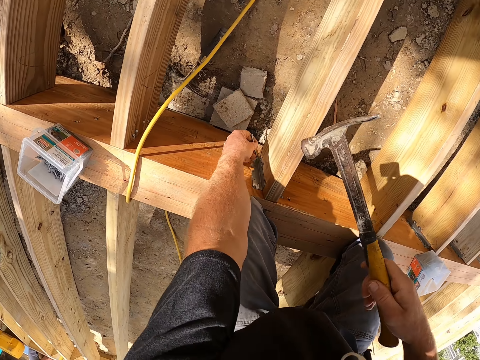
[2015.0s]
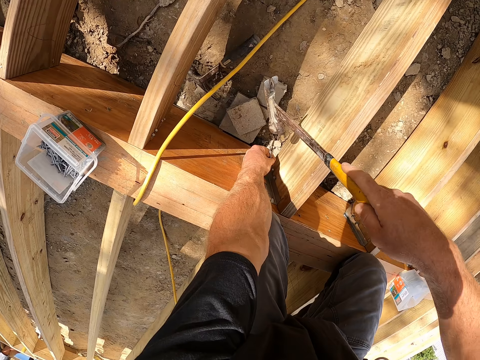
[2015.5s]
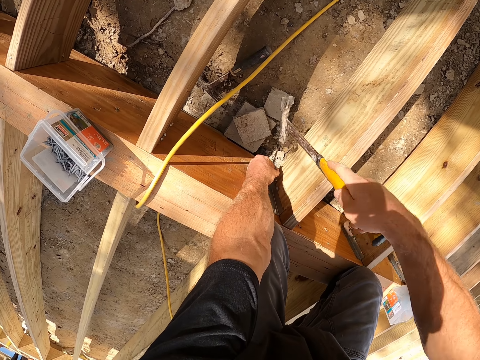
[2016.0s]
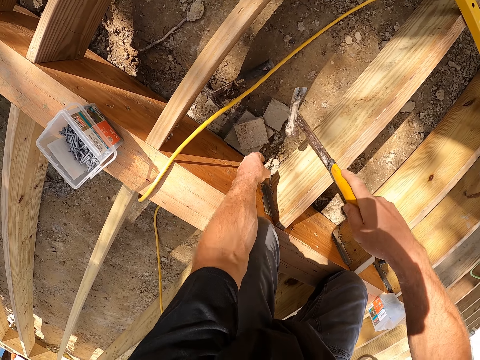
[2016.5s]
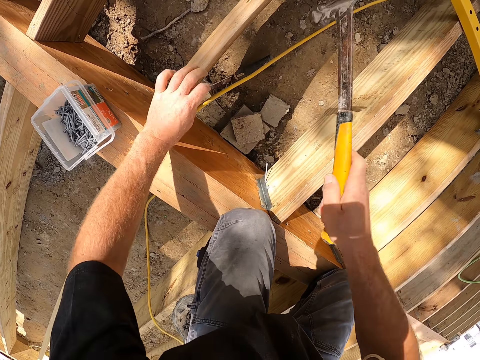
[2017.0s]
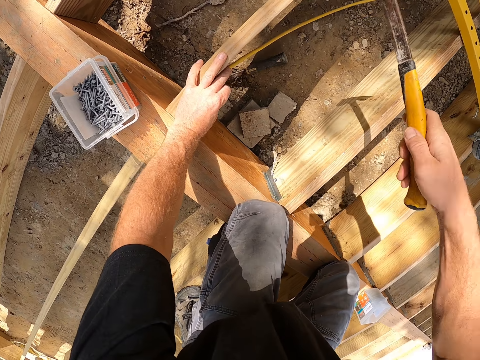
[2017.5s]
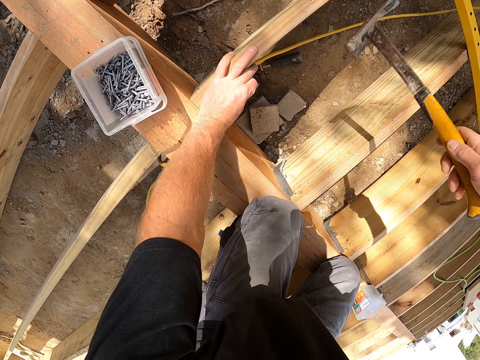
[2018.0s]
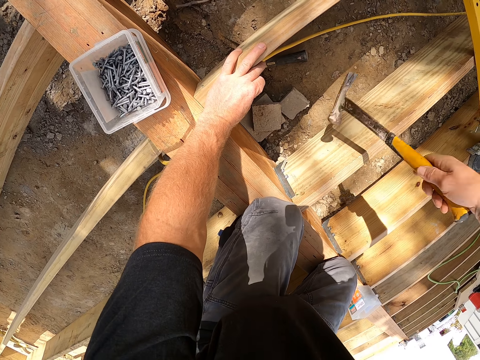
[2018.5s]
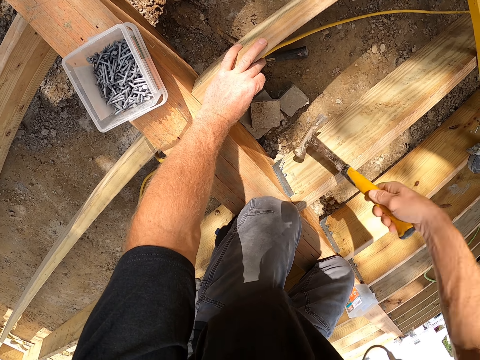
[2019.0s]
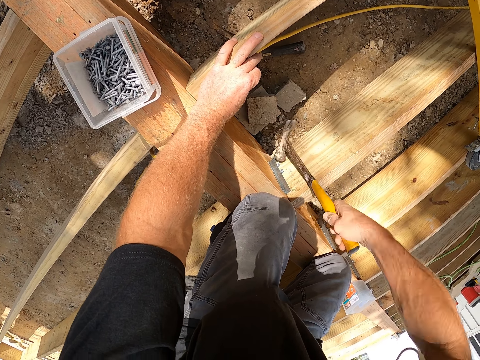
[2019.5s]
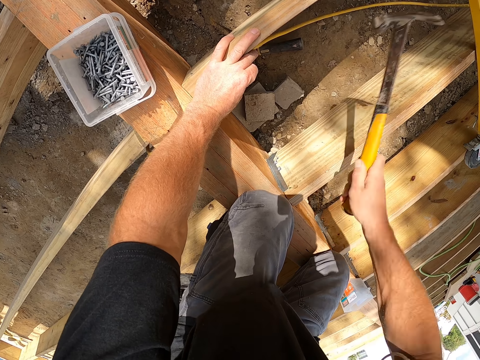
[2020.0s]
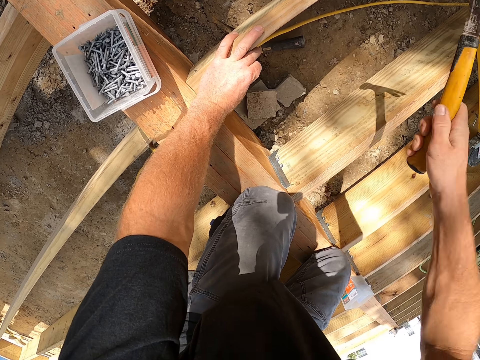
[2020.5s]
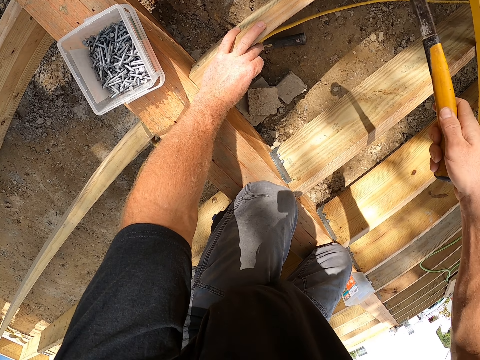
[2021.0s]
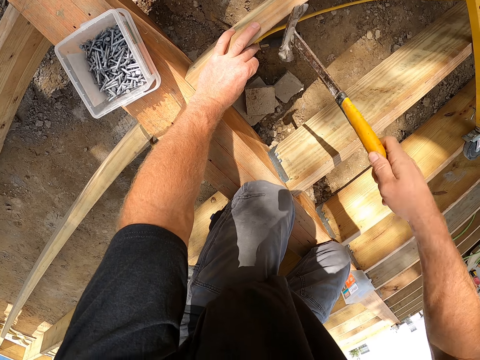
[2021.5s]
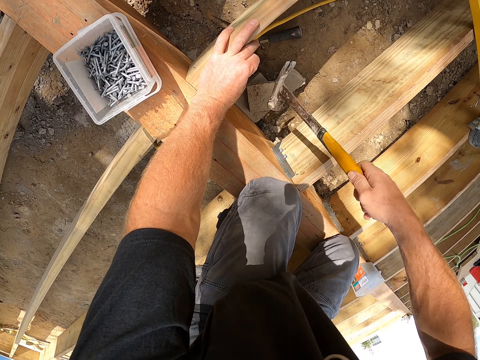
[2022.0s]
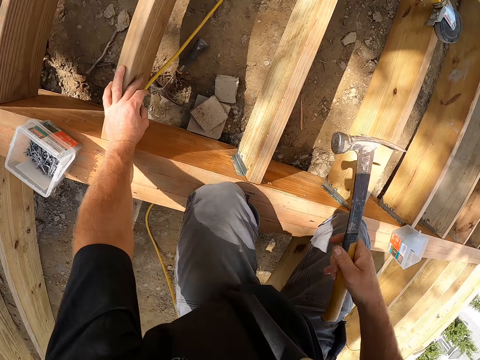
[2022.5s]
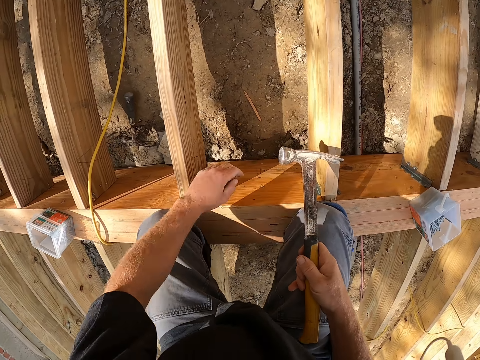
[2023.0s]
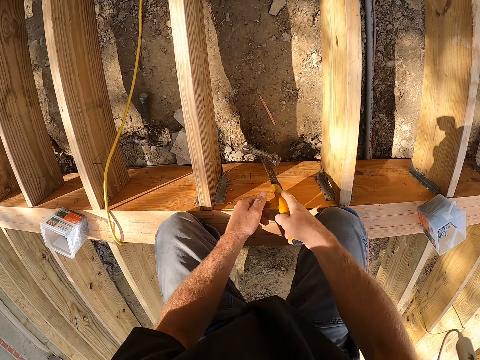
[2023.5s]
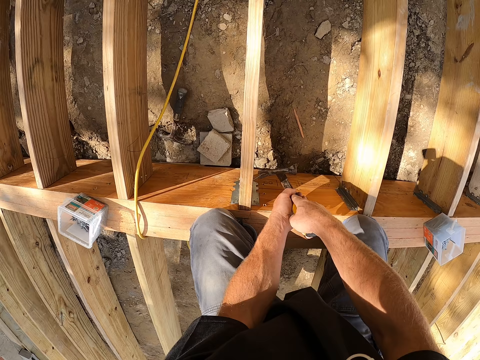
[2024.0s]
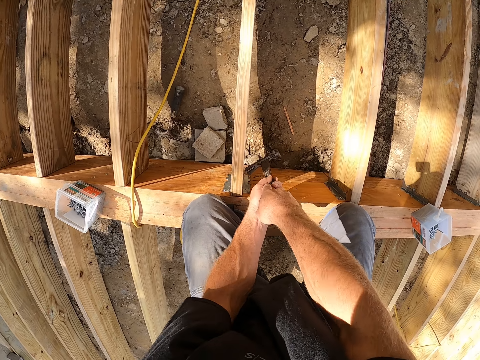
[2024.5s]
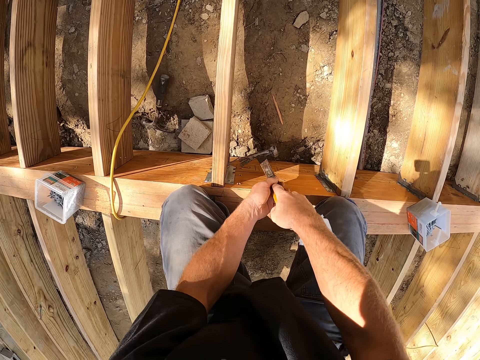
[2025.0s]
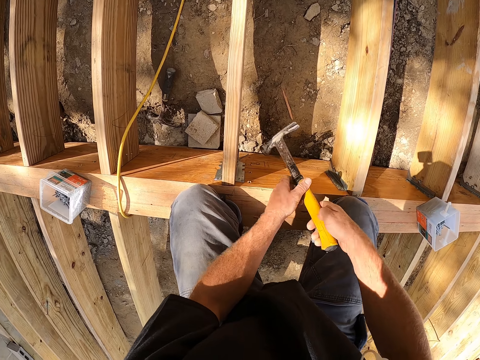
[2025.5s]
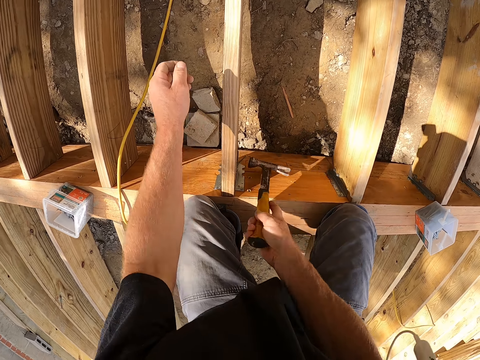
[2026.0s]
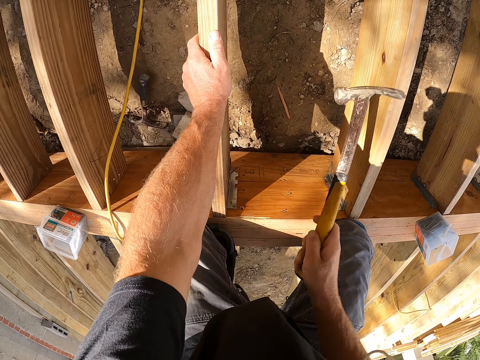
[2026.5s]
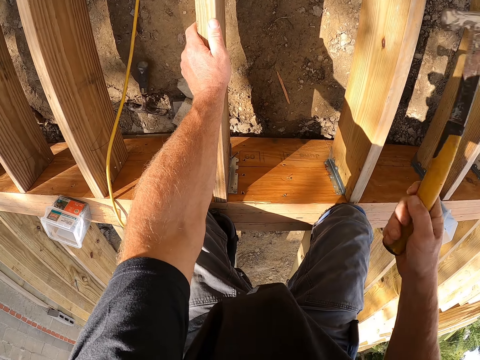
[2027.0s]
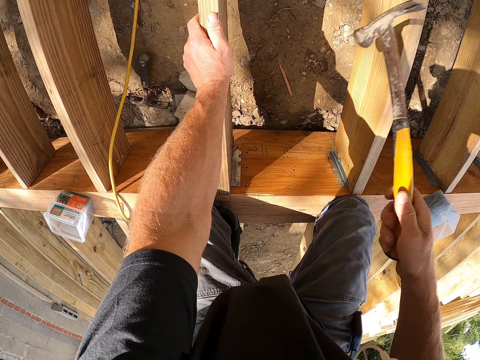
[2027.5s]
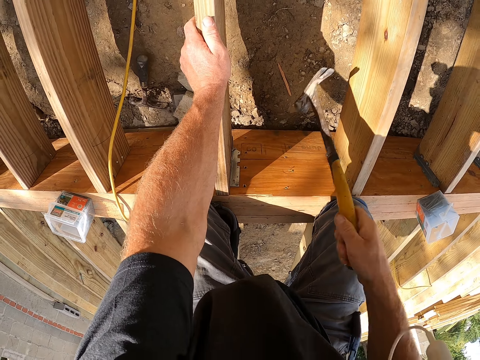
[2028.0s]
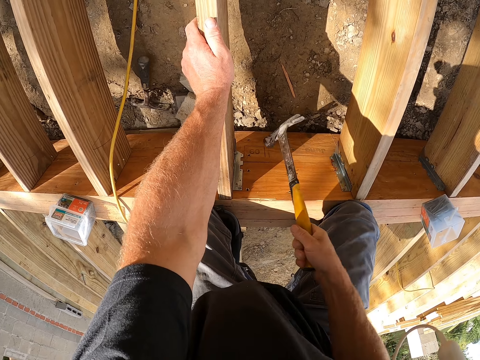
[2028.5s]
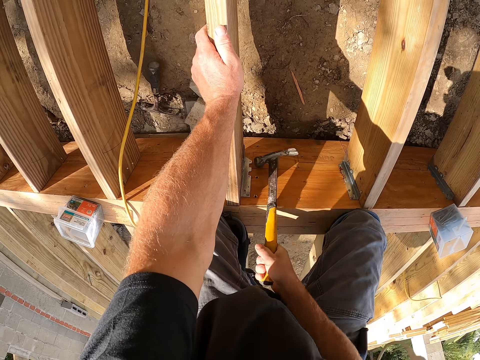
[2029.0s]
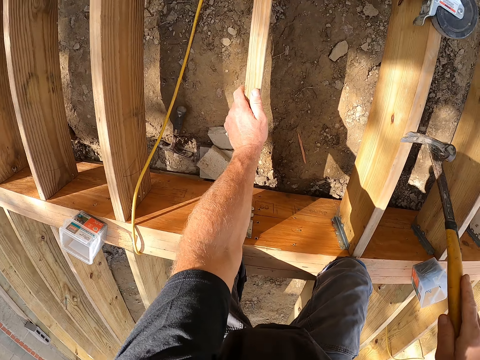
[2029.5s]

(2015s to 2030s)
The camera wearer touches the wood. They remove a nail on the timber by hammer. They hit the nail by hammer.

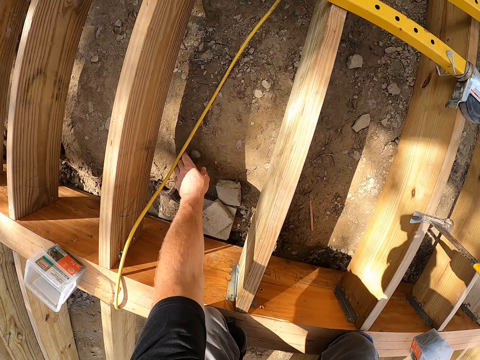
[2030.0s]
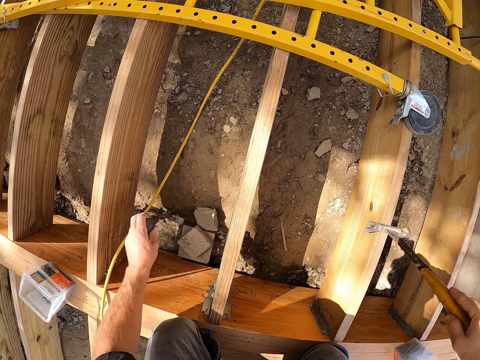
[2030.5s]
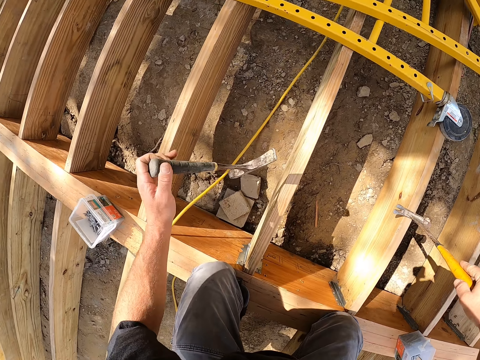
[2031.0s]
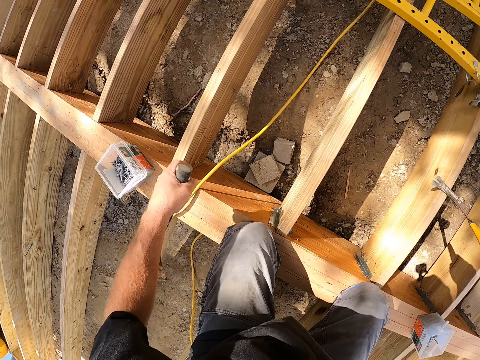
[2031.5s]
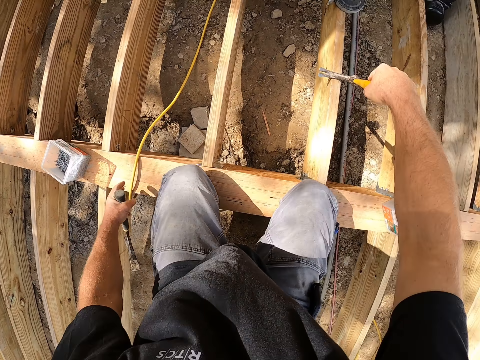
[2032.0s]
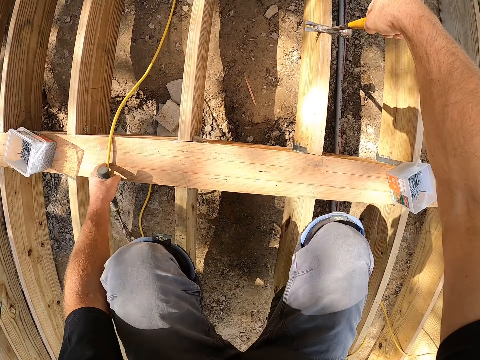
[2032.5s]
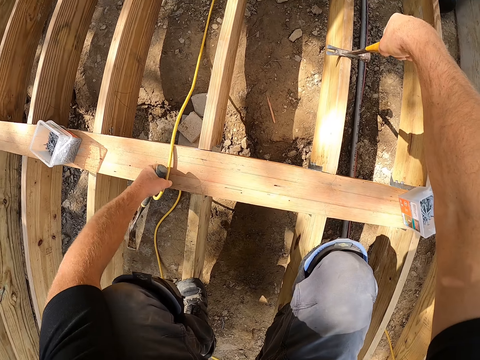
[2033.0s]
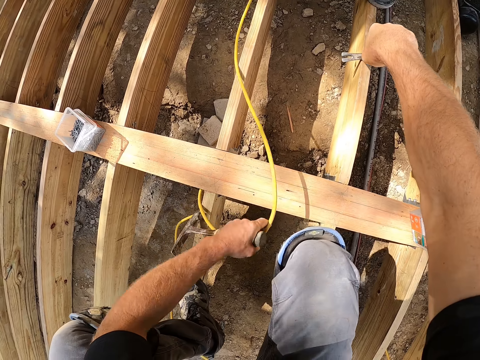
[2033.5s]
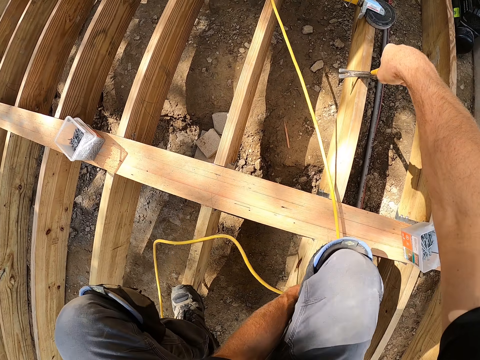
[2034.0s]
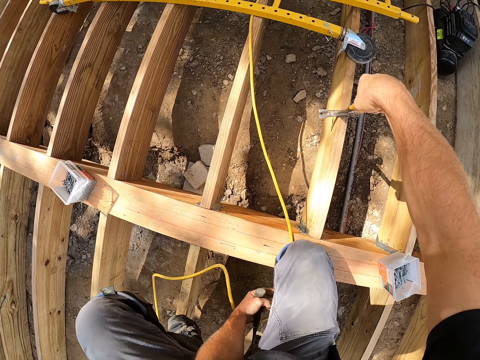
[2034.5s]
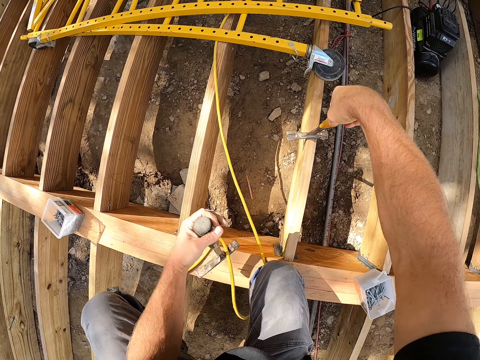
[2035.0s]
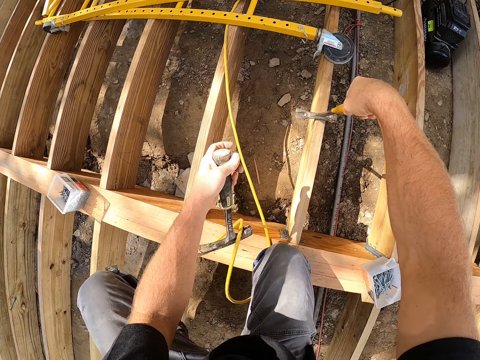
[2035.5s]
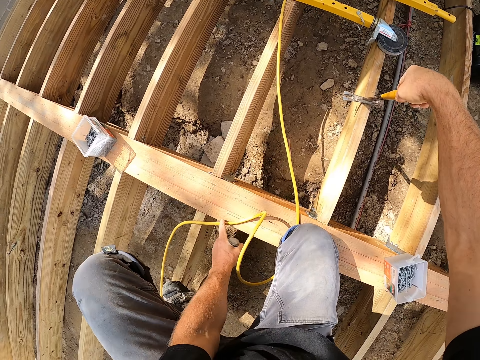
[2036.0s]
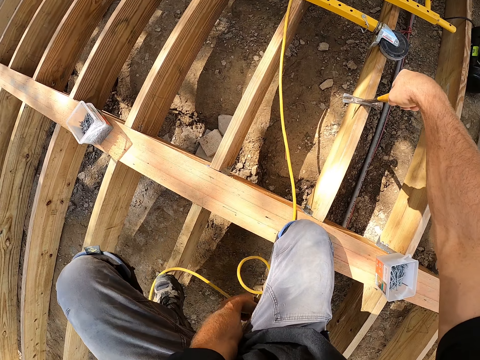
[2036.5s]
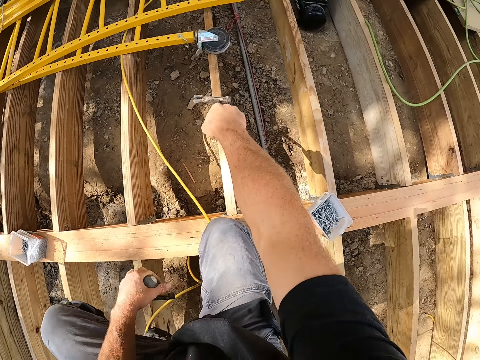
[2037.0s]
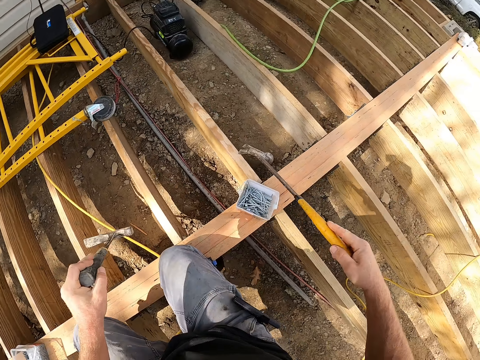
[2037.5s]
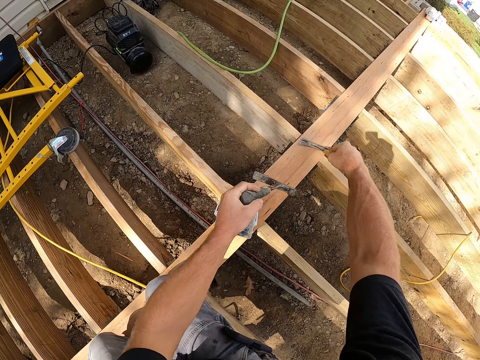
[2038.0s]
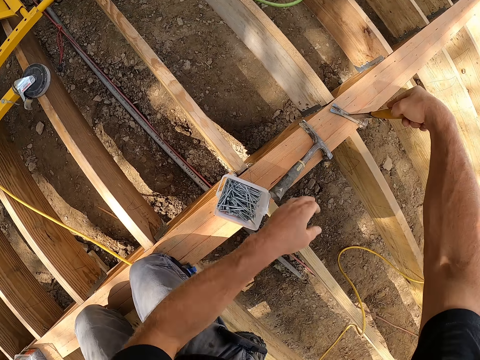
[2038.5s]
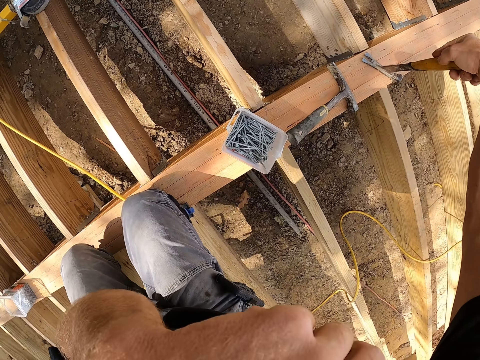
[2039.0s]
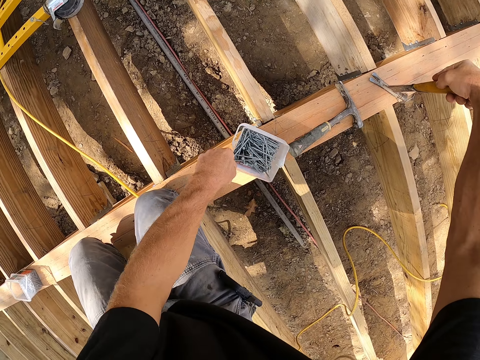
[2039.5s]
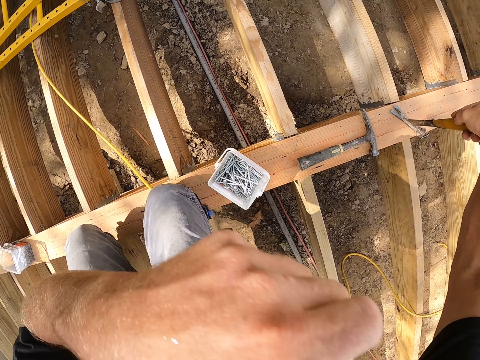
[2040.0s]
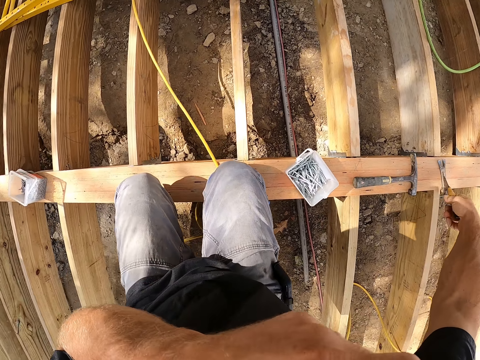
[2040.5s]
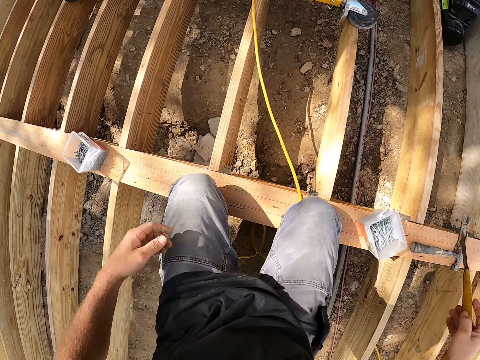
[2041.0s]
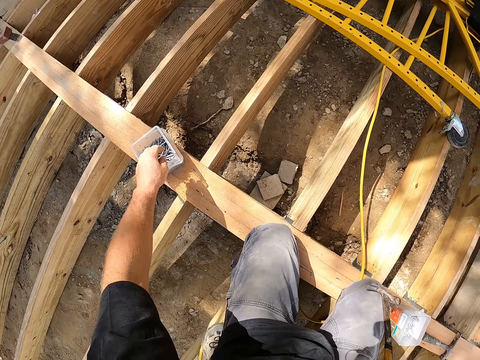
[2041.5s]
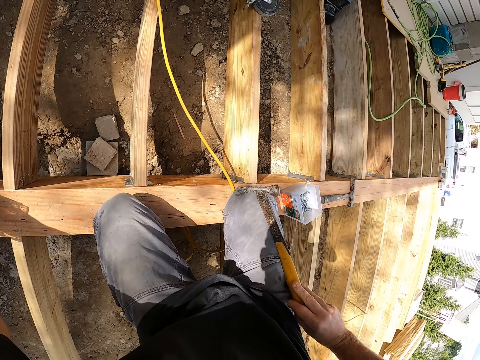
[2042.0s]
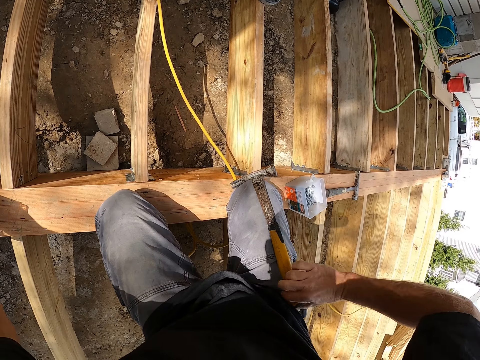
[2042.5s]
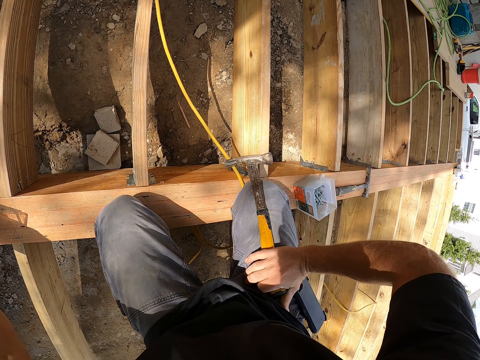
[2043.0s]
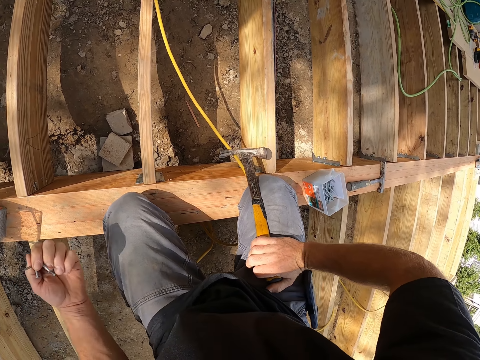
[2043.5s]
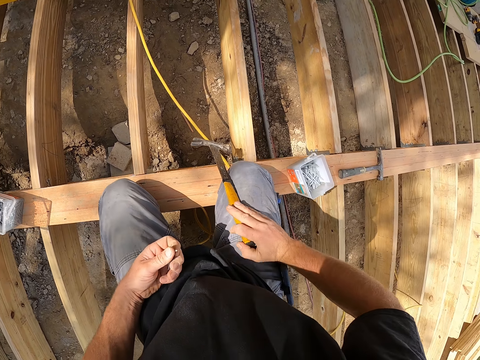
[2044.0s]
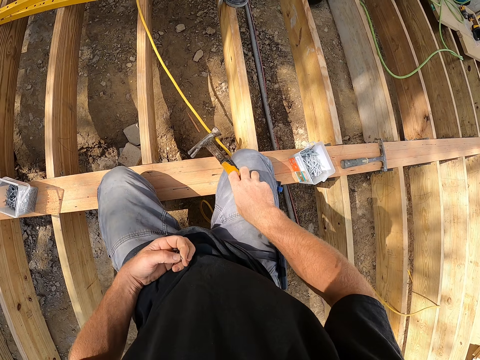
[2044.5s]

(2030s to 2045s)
The camera wearer picks a hammer. He holds a rope. He moves the rope string. He puts the hammer on the wood. He scratches his face. He moves the nails tin. He scratches his face. He picks a nail in the nails tin.
